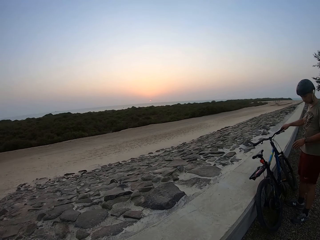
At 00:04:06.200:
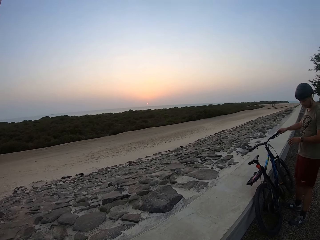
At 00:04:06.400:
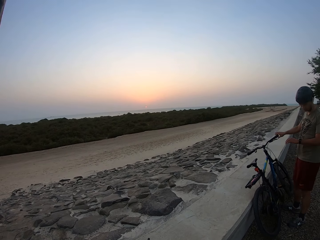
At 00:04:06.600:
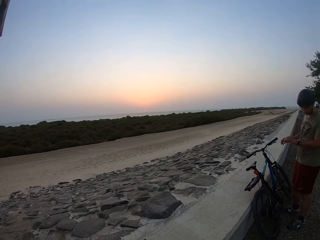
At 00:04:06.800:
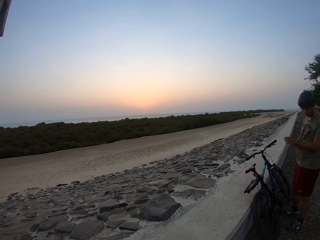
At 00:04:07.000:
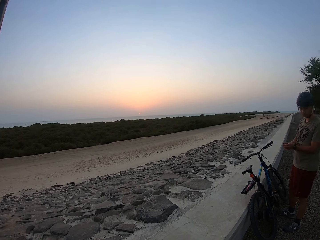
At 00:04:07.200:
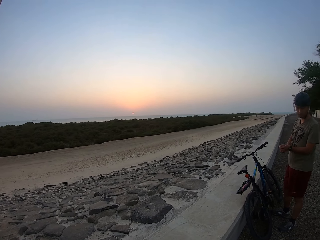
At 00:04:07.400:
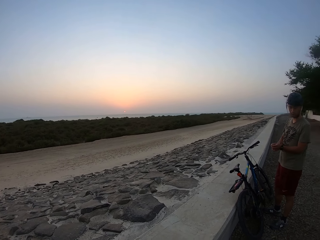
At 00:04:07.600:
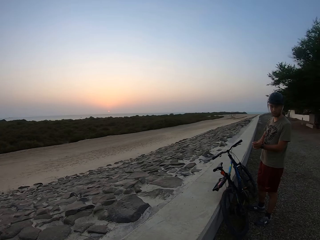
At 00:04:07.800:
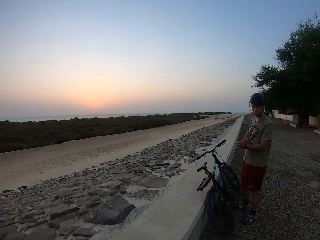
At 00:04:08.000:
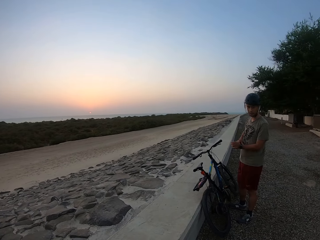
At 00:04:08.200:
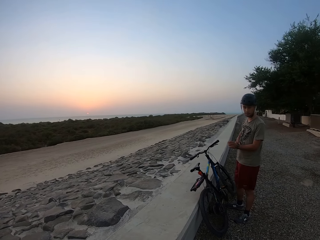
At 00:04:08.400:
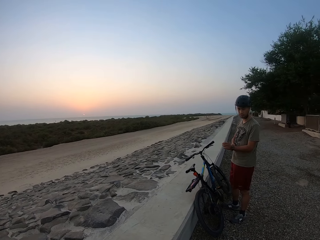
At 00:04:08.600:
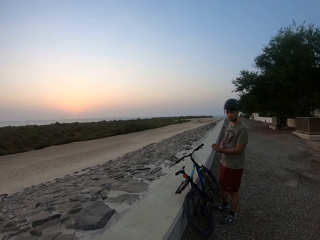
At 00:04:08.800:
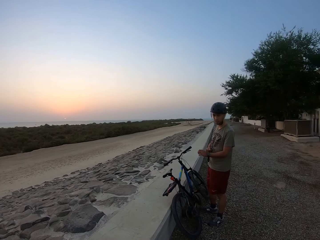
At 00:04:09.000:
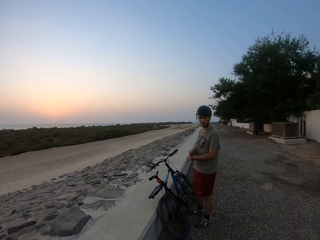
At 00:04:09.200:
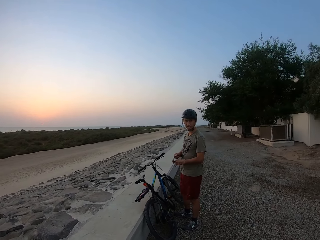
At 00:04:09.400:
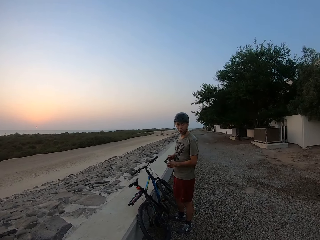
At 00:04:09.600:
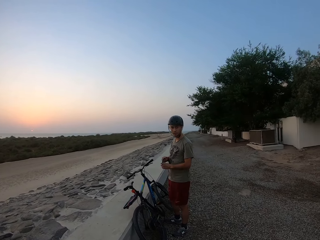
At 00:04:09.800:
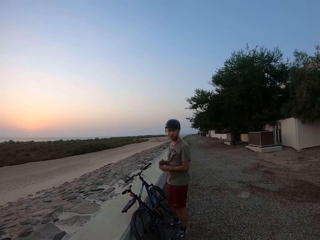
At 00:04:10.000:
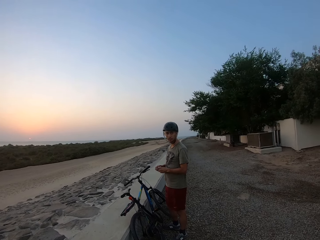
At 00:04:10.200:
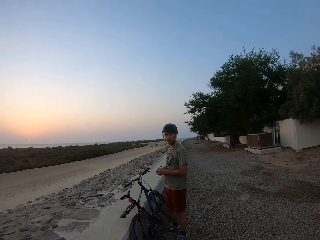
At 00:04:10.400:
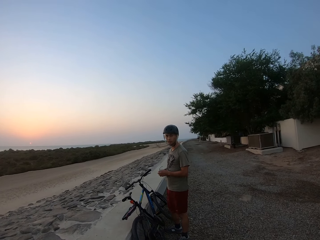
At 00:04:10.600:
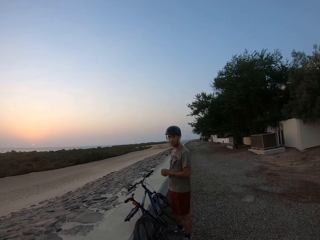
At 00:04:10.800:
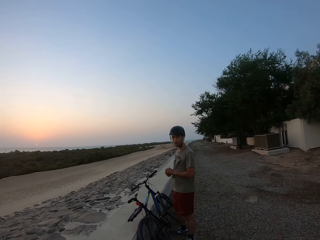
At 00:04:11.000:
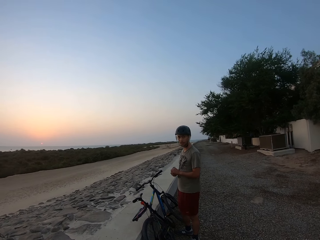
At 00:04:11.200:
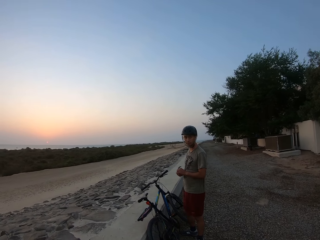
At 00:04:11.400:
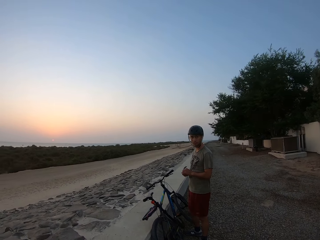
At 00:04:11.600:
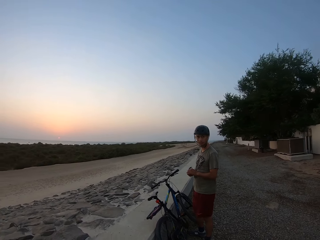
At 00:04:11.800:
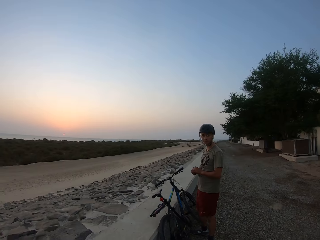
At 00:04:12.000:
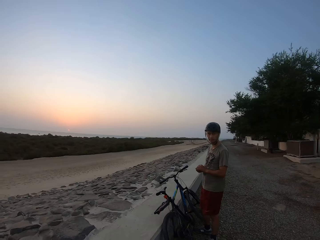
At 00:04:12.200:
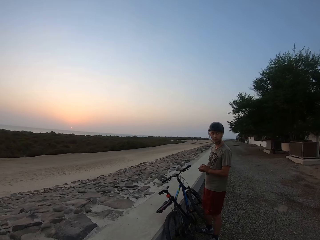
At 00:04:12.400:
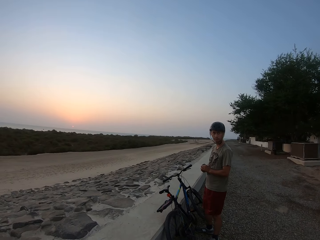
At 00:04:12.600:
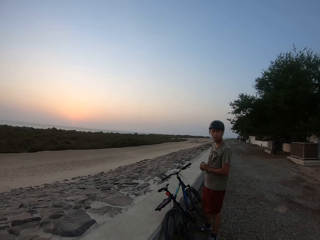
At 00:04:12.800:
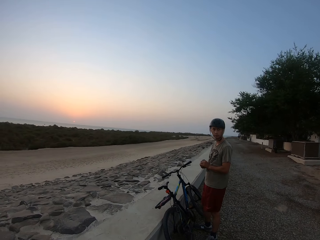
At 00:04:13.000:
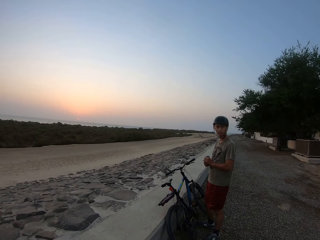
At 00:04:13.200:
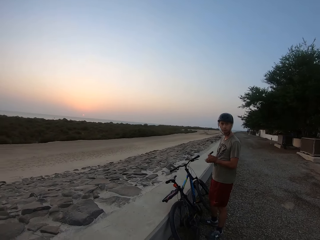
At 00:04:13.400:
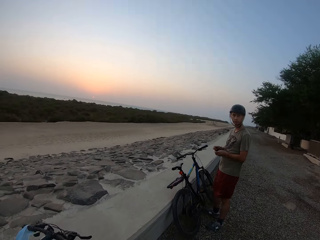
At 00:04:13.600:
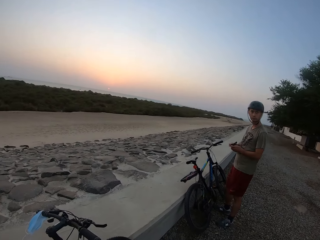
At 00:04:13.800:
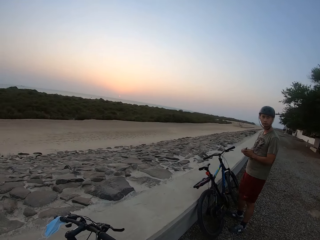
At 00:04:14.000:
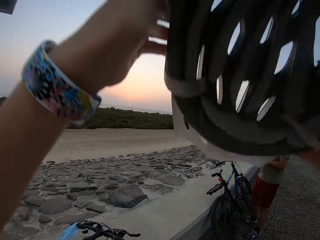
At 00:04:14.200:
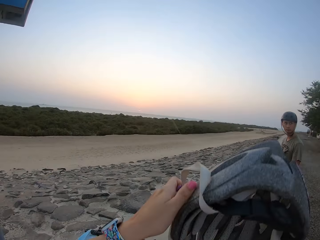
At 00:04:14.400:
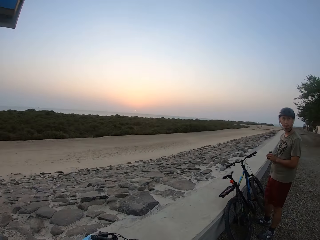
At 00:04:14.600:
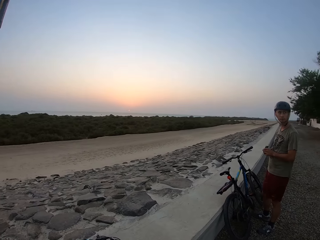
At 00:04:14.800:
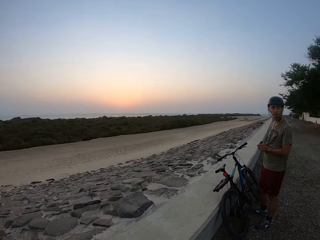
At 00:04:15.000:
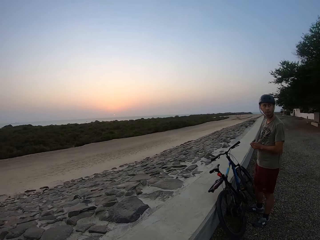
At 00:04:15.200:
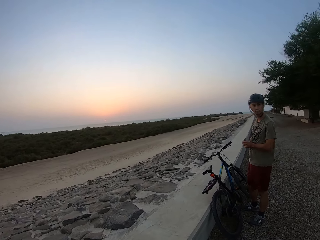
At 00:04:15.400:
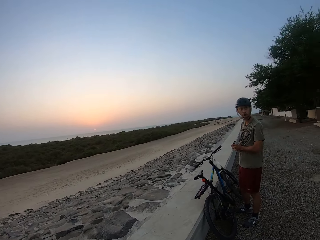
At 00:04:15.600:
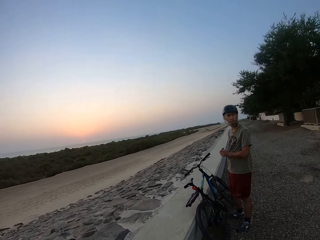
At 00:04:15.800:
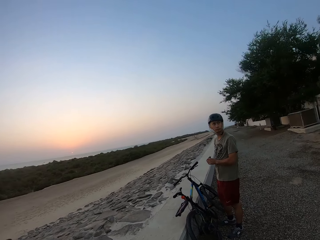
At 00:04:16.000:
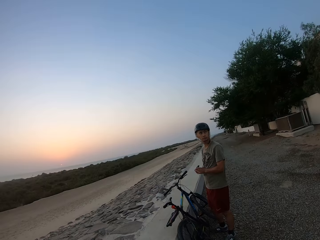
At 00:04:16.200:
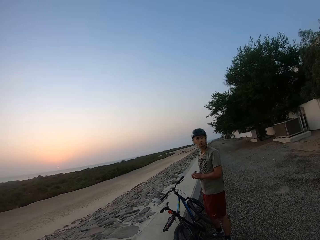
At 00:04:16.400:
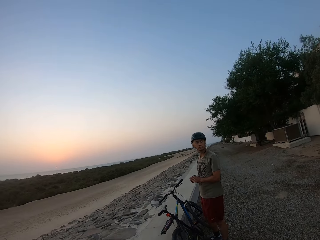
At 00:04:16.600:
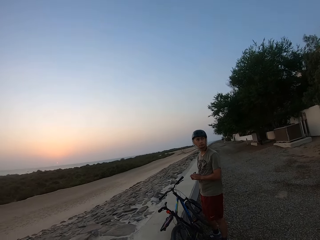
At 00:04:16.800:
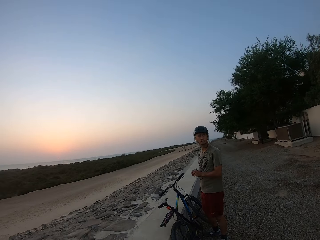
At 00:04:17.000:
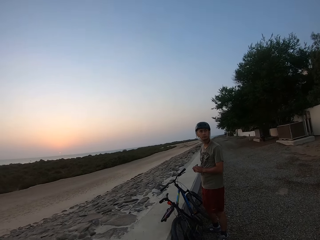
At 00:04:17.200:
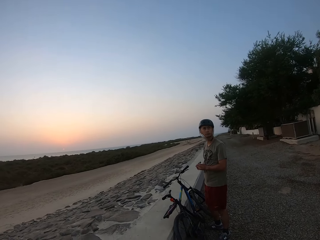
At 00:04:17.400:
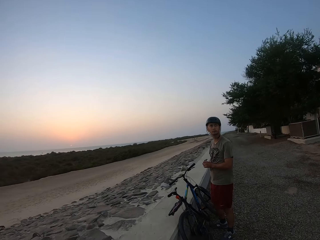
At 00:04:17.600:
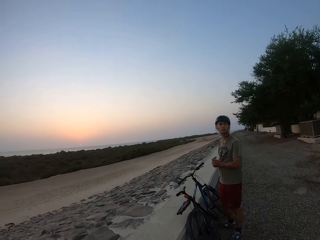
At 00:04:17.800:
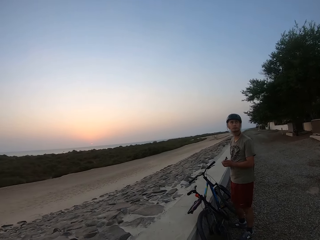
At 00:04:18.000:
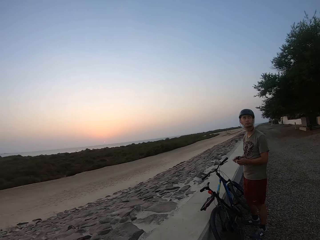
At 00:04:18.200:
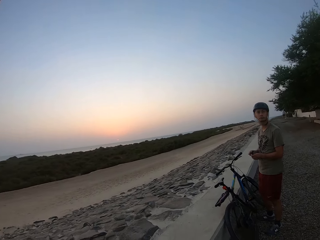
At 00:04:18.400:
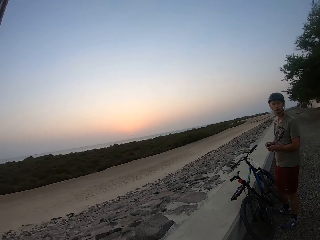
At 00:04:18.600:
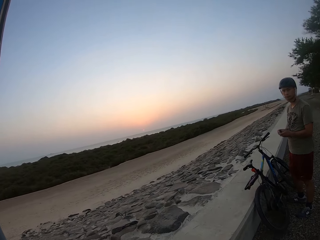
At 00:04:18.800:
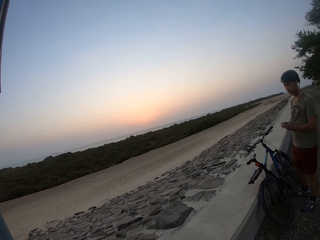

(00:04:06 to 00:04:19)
A man looks at the watch. He talks. He parks his bicycle on the stones. He removes the watch. The camera wearer removes a helmet. She drops the helmet.

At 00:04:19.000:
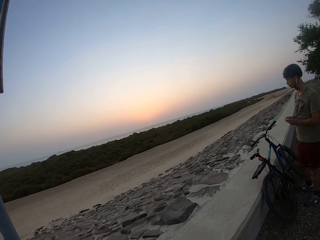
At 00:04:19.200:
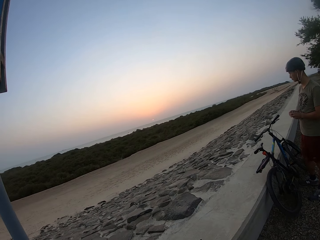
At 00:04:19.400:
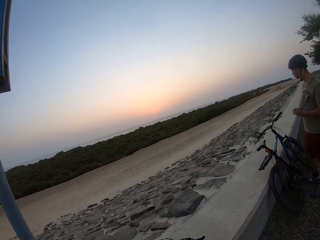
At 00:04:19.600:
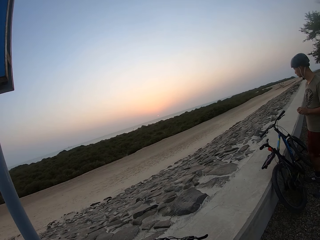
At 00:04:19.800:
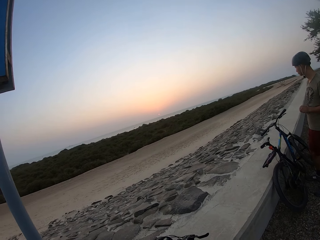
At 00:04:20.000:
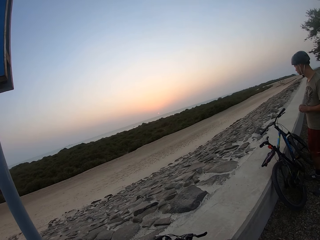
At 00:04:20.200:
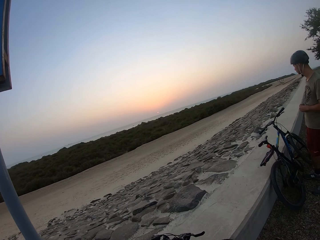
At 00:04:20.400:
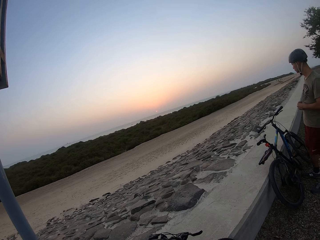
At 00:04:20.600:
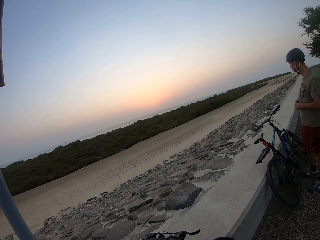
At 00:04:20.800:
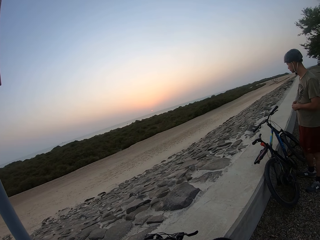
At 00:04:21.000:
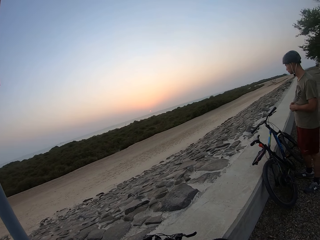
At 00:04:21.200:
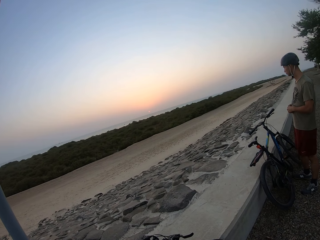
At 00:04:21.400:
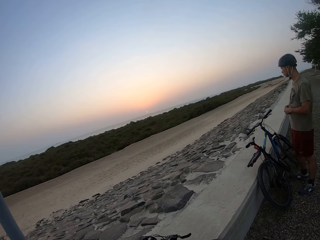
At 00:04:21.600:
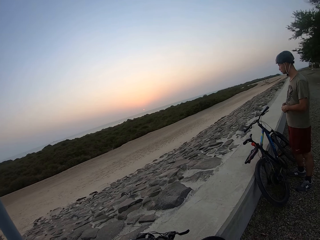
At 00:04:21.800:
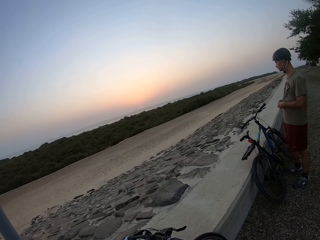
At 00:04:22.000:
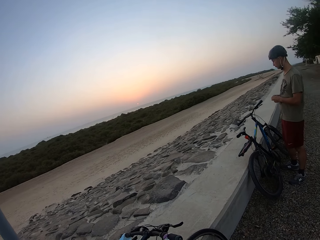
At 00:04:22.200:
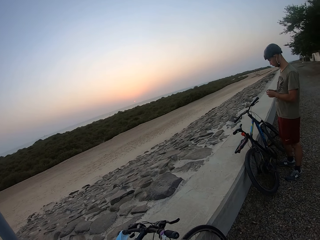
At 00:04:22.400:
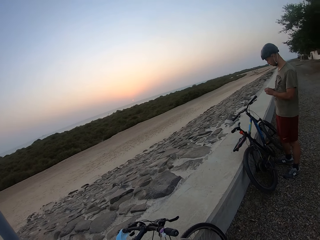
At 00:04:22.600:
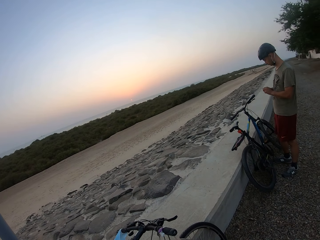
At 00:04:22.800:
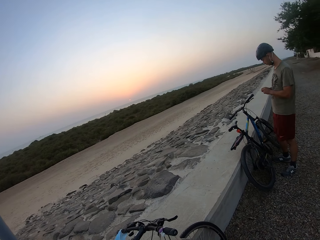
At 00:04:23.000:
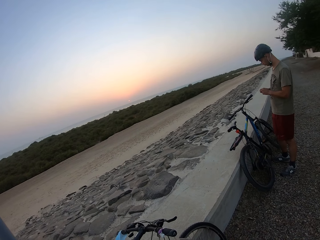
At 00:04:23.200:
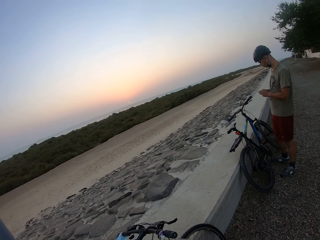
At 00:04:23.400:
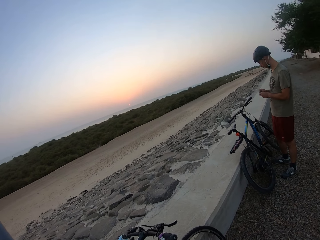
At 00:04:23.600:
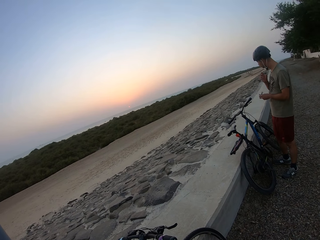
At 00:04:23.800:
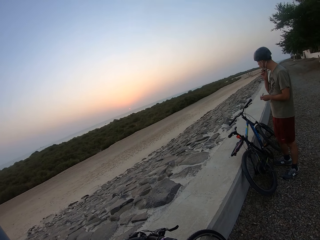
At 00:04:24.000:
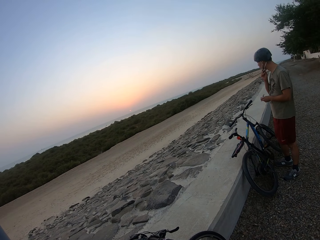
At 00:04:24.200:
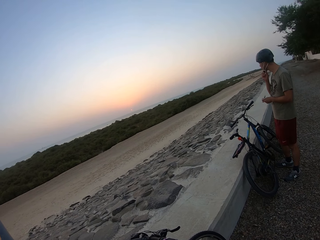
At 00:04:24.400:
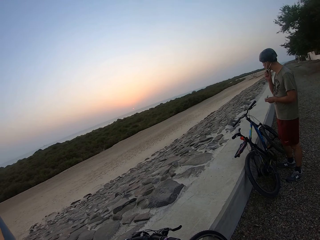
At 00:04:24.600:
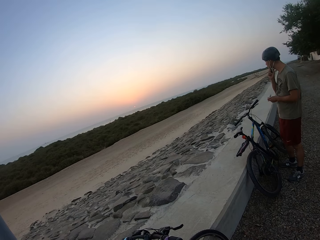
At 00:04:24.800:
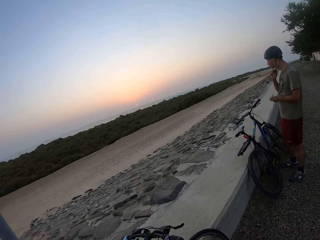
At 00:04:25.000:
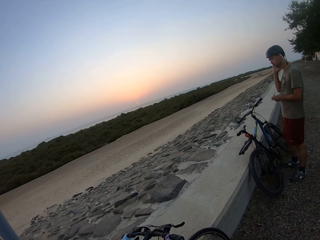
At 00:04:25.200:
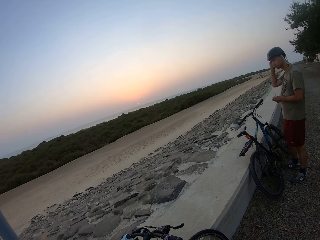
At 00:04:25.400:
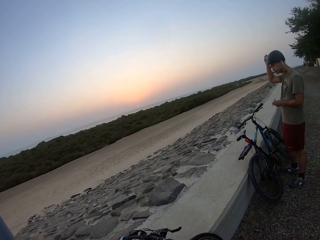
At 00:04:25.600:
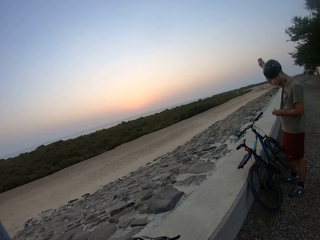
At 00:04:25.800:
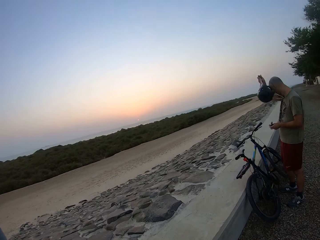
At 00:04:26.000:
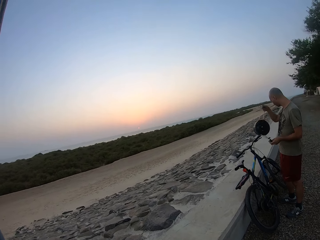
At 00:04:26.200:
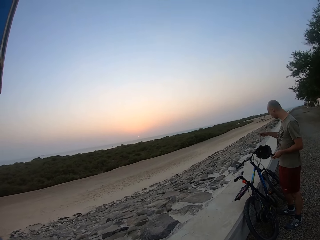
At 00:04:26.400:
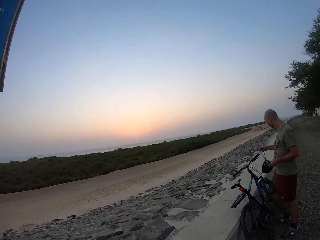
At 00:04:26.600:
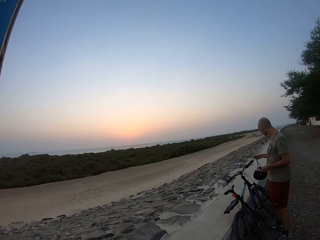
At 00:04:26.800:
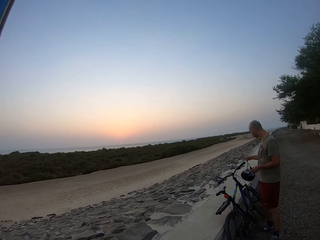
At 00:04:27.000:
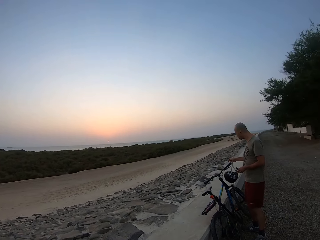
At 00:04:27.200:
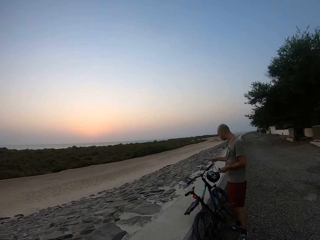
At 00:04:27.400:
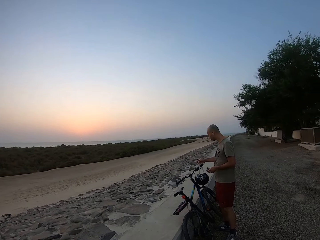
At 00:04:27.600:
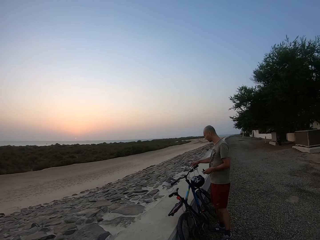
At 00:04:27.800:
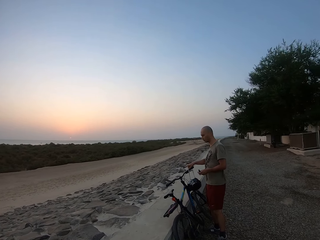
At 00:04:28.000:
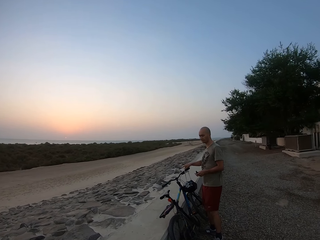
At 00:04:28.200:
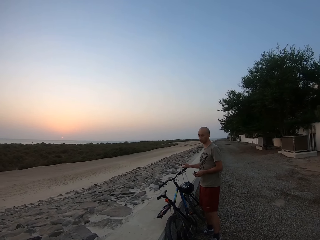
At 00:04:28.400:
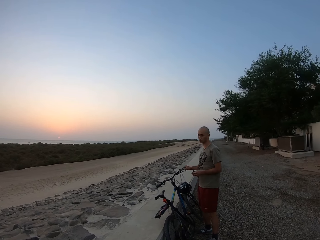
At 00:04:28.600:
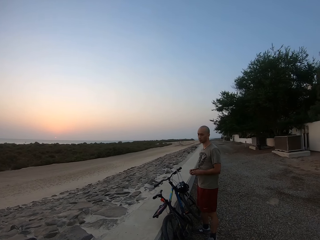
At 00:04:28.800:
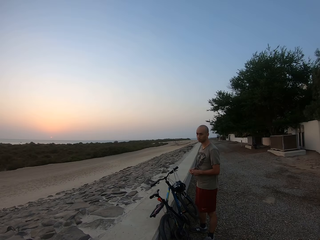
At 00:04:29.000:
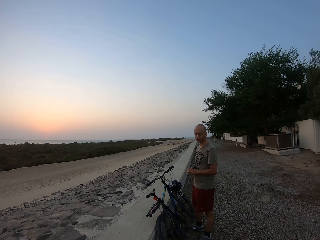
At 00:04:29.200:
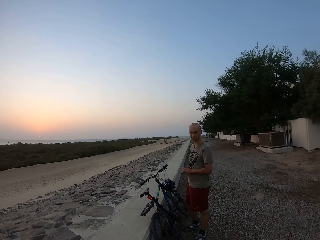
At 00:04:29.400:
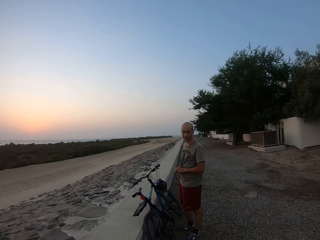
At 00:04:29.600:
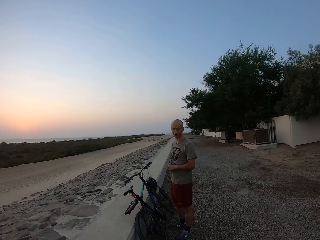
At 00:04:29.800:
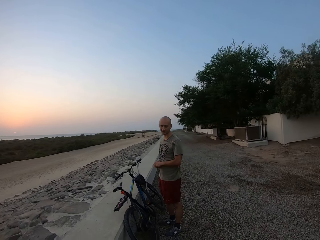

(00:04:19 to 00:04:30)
A man removes his helmet. He hangs the helmet on the bicycle handle.
